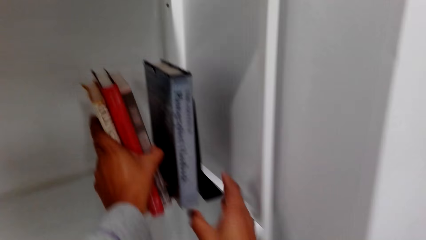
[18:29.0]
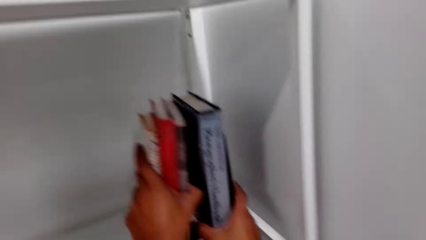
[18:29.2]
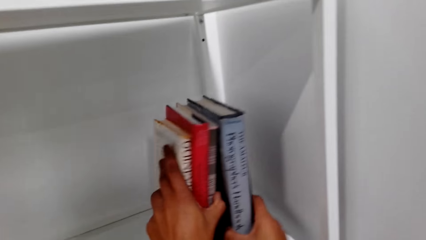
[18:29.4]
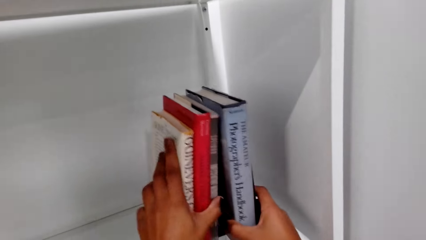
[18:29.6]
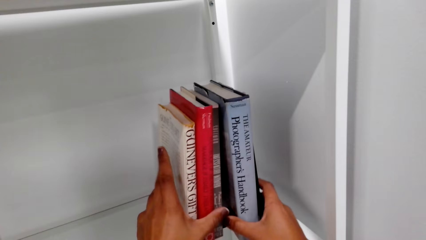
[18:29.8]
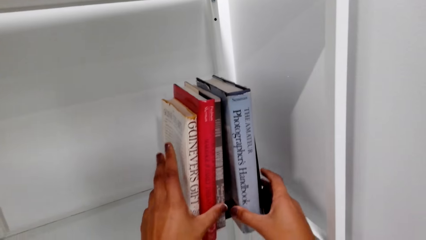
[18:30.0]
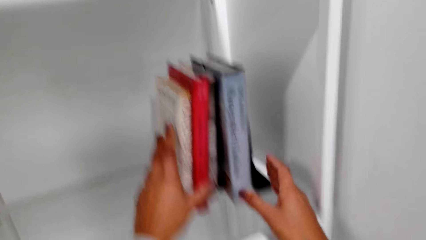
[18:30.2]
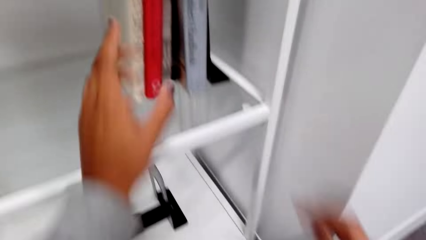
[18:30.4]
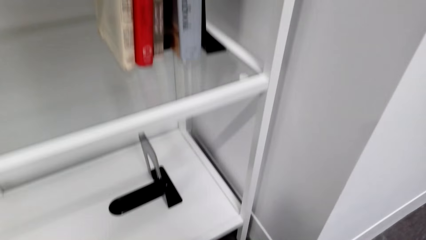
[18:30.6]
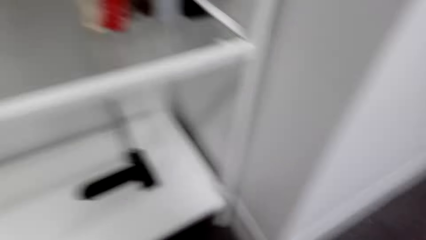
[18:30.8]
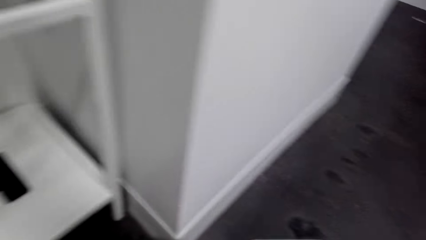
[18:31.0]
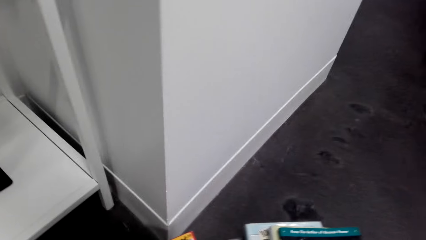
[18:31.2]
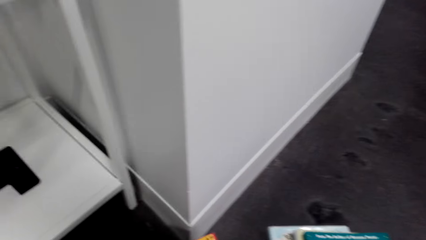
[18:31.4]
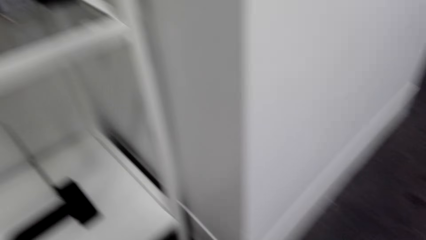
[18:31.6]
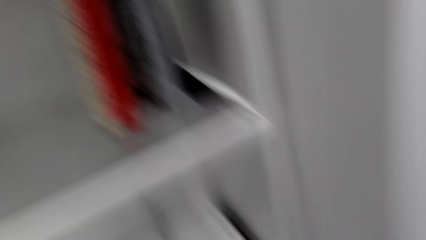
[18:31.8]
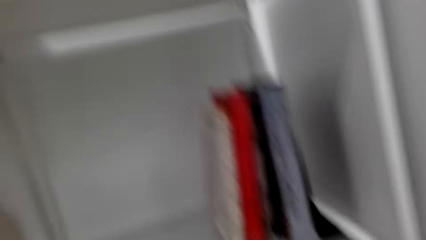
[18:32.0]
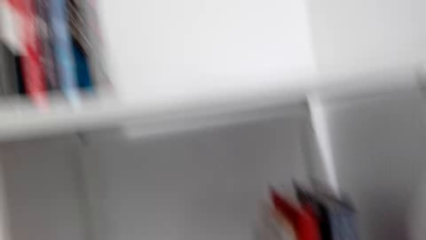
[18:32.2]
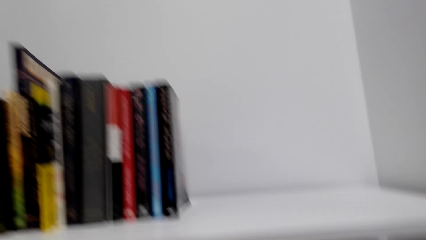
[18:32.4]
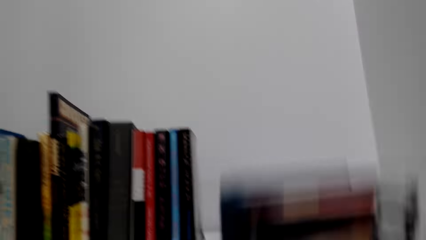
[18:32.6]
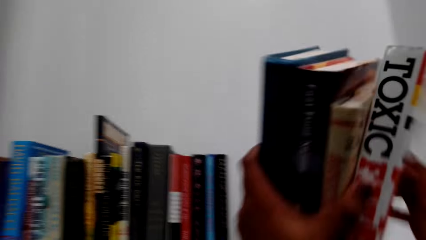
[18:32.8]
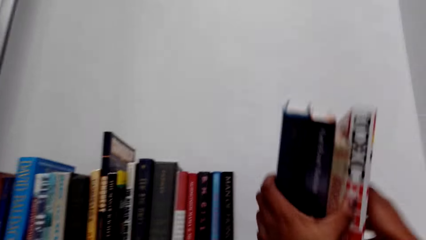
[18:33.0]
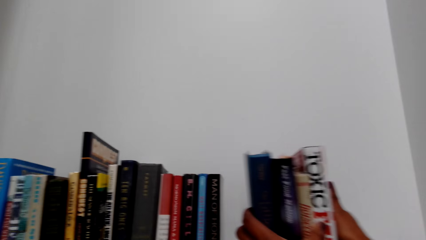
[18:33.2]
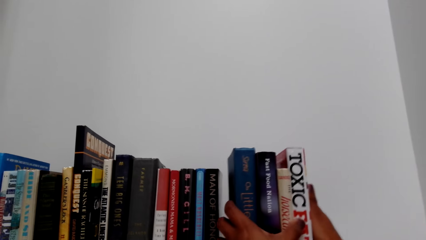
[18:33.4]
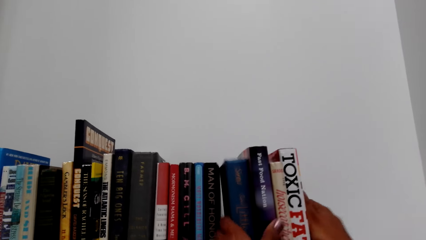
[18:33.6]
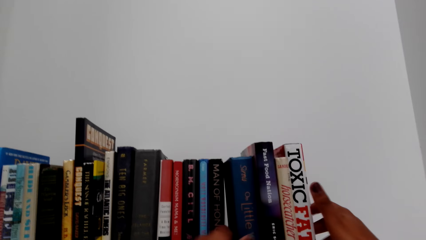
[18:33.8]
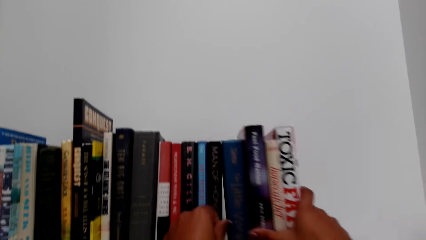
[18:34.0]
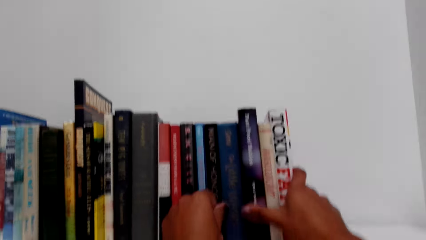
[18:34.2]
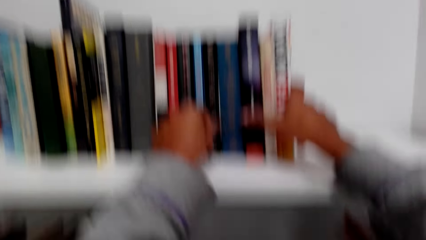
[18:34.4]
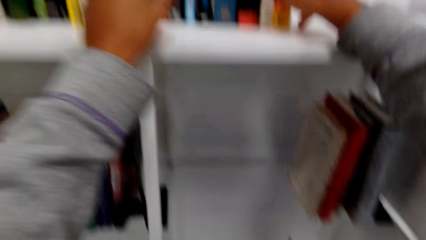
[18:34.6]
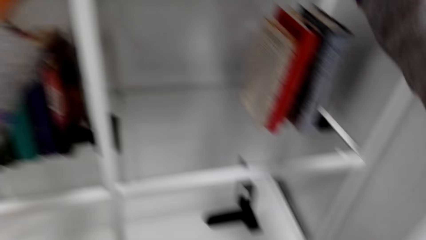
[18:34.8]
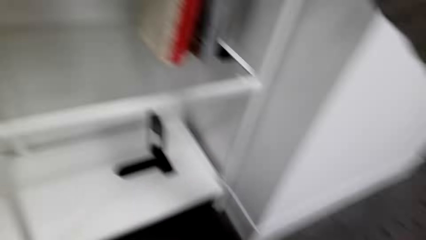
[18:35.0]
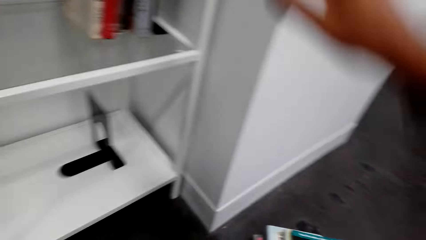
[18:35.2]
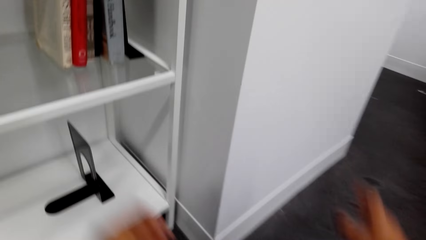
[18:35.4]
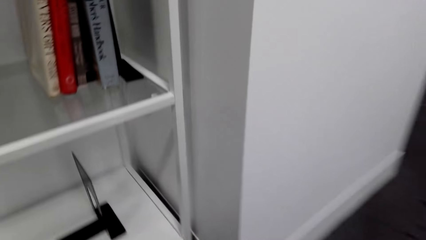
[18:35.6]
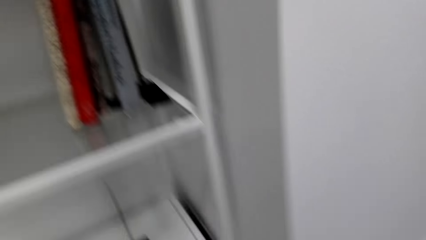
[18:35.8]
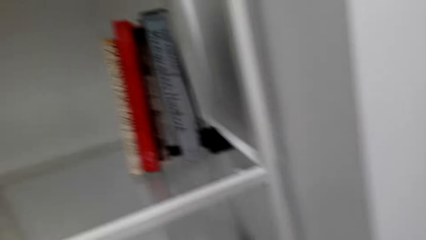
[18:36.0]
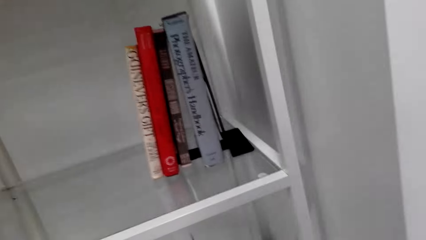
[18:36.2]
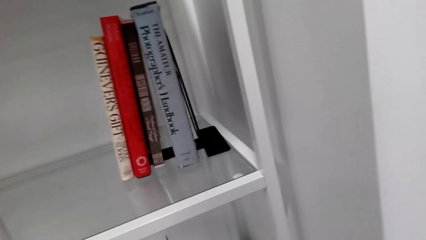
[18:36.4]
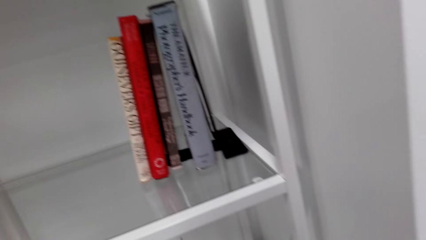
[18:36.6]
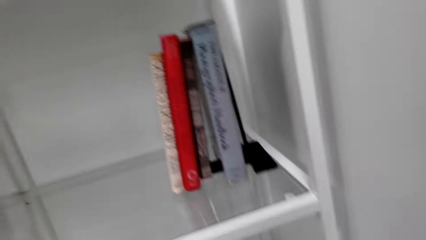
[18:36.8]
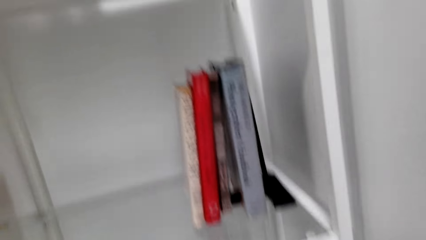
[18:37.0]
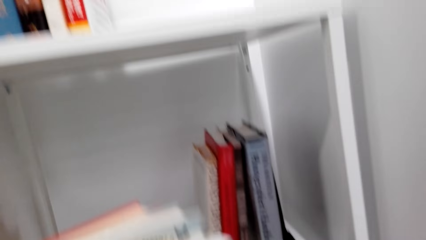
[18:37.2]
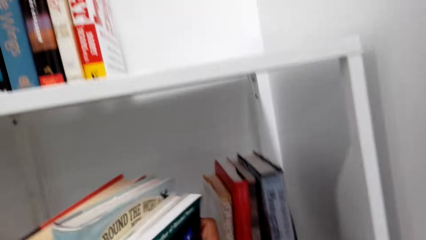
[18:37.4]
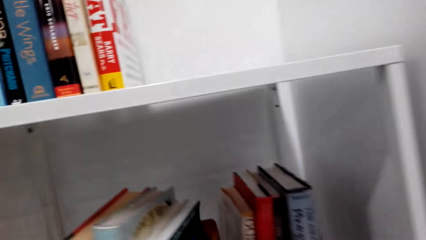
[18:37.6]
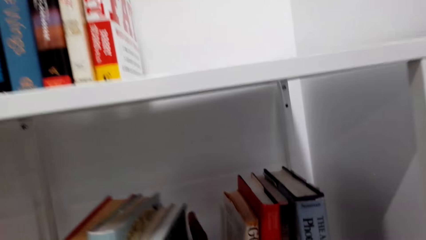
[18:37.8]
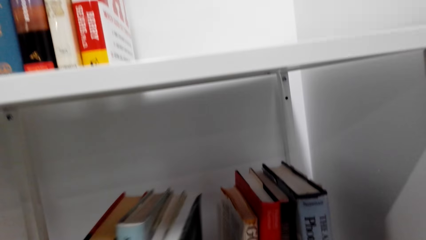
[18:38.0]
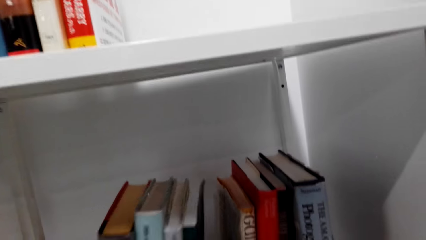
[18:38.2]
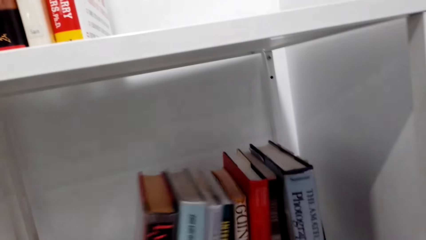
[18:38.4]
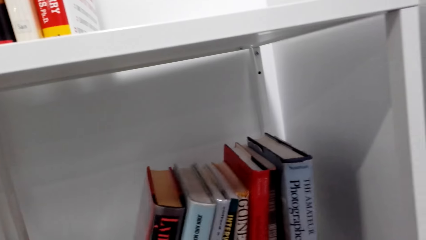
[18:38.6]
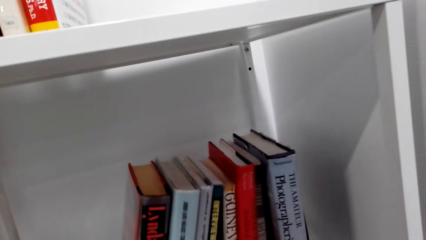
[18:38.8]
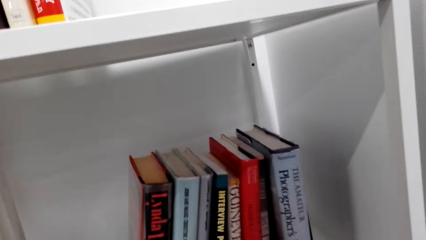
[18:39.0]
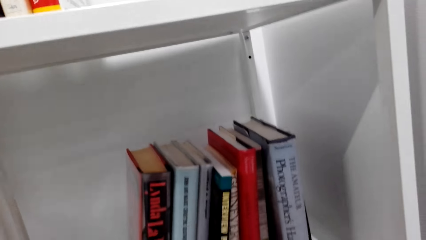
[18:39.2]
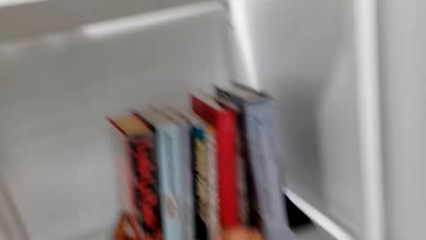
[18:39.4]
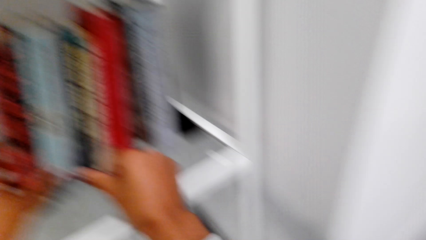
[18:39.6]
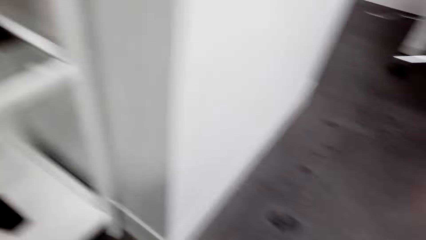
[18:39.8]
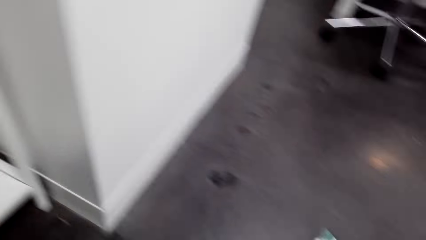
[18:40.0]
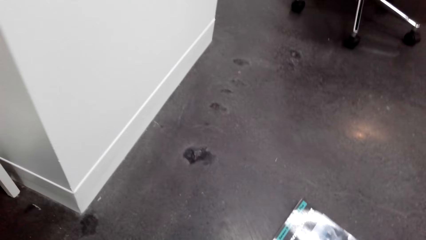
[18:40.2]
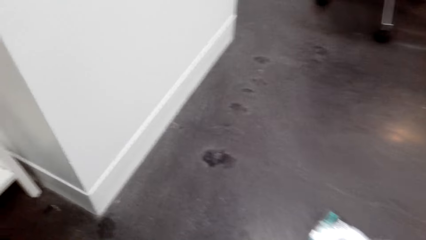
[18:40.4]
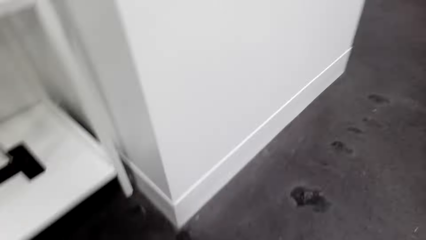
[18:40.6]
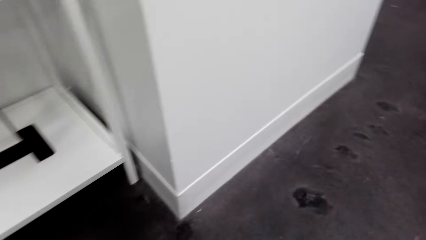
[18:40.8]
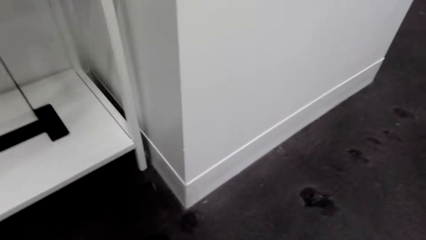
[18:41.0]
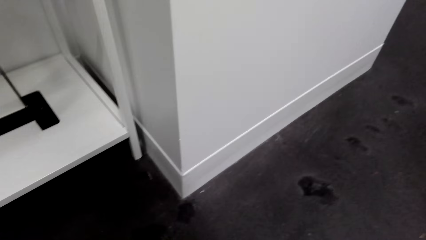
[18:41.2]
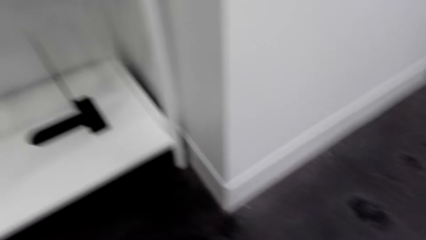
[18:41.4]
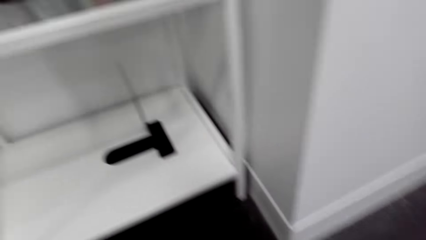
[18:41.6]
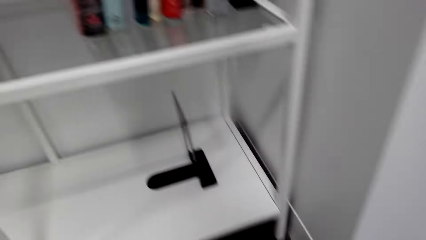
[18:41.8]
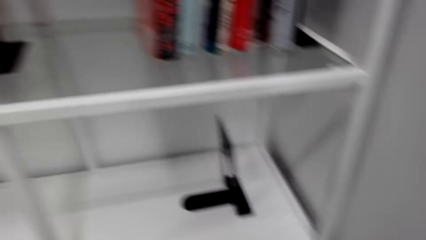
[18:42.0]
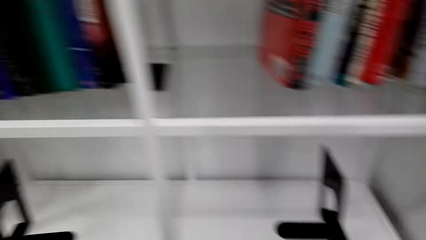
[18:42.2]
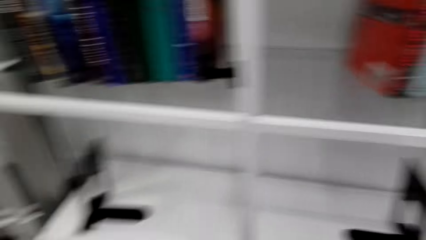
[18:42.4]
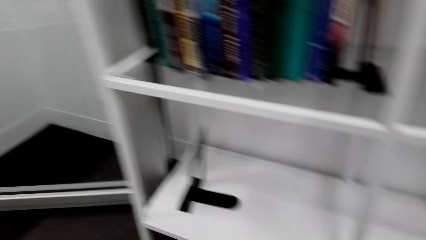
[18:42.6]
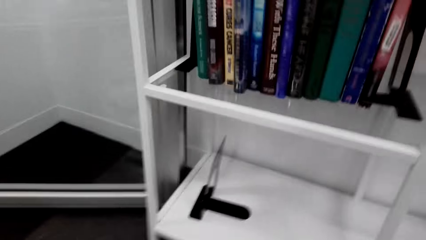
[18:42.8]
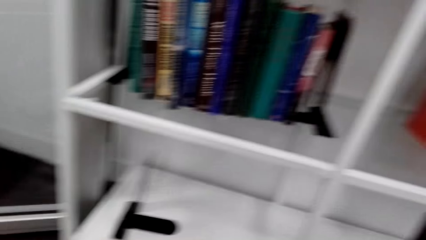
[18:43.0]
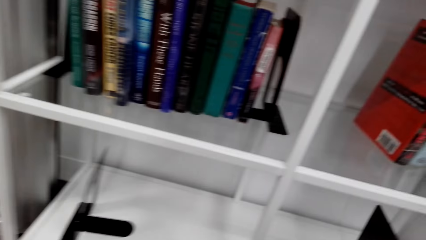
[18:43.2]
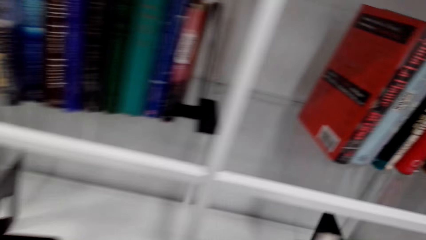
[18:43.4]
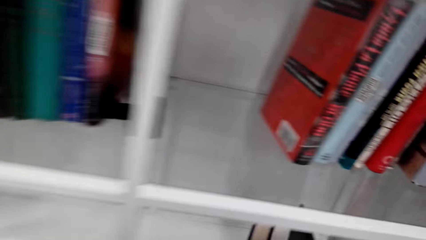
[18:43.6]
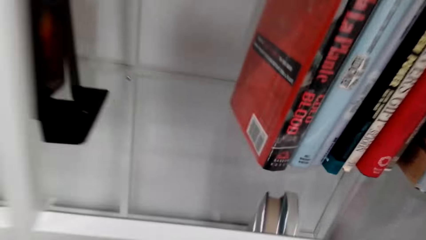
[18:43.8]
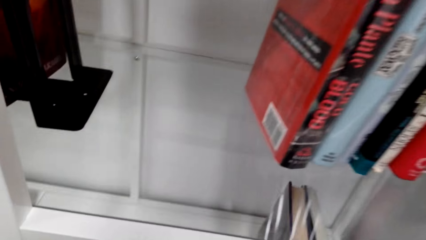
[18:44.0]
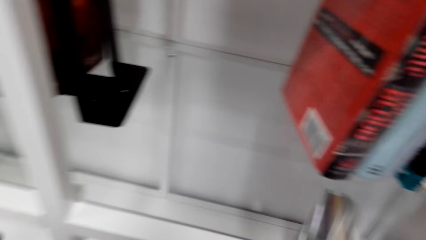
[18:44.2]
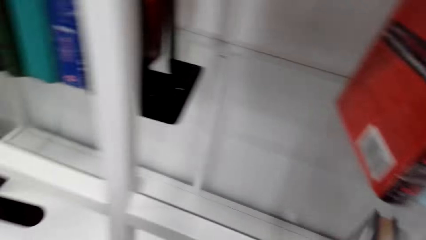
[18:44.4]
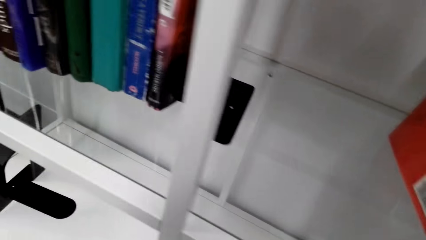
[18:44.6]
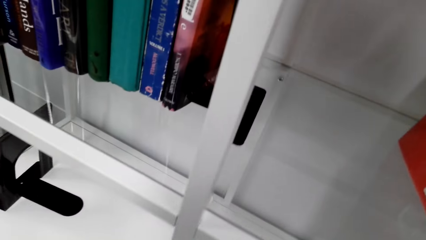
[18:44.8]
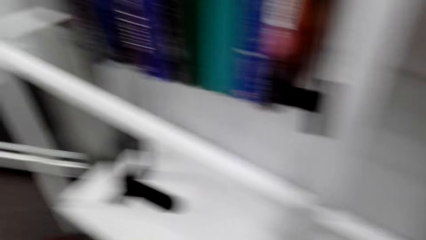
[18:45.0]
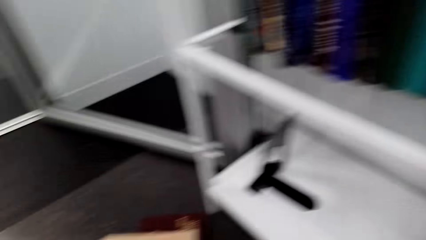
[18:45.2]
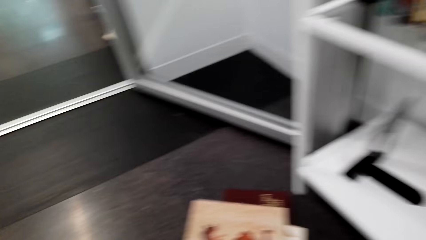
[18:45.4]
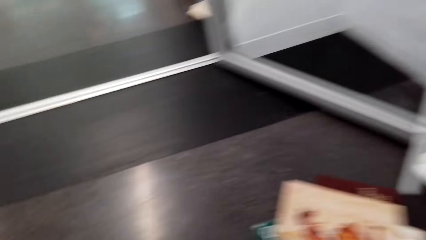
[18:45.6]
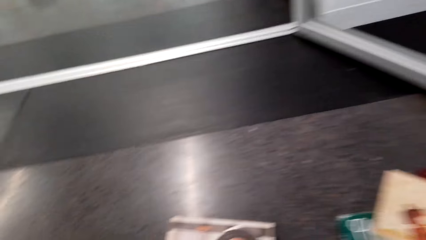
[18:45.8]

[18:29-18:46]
The camera wearer picks the books from the floor. They place the books on the shelf. They pick the books from the floor. They place the books on the shelf. They pick the books from the floor. They place the books on the shelf.
